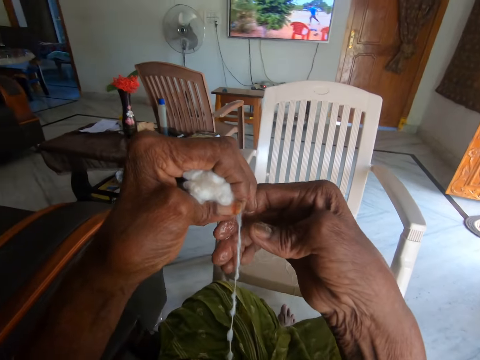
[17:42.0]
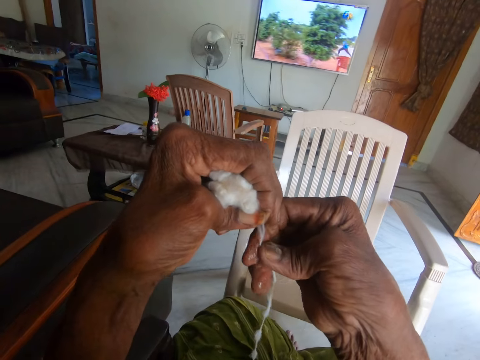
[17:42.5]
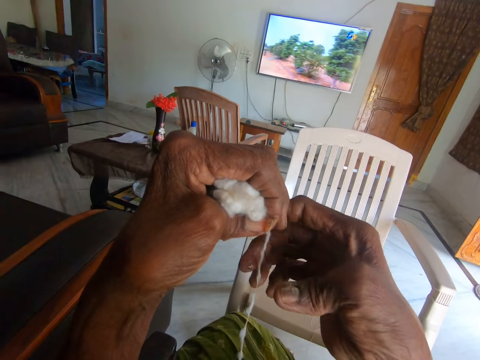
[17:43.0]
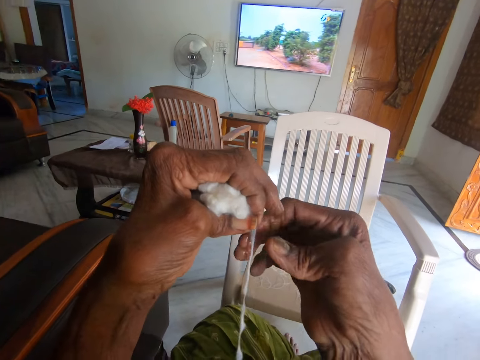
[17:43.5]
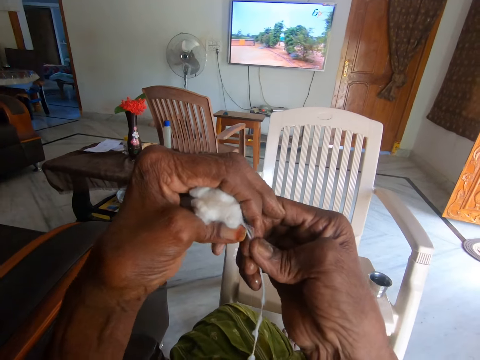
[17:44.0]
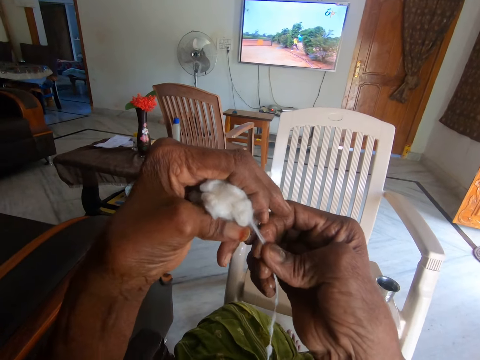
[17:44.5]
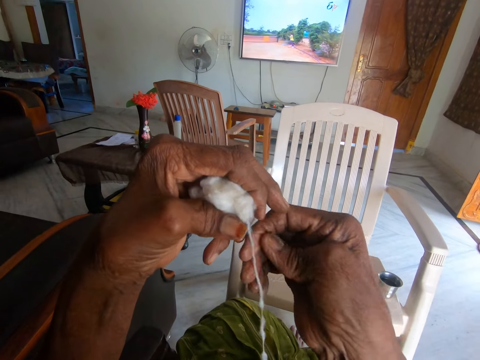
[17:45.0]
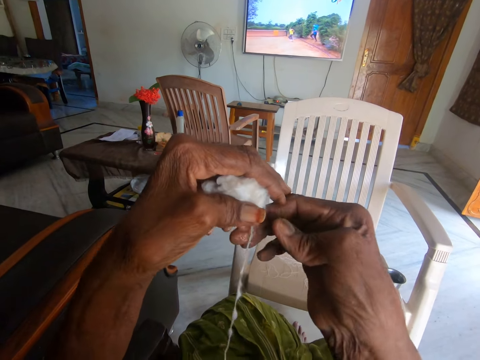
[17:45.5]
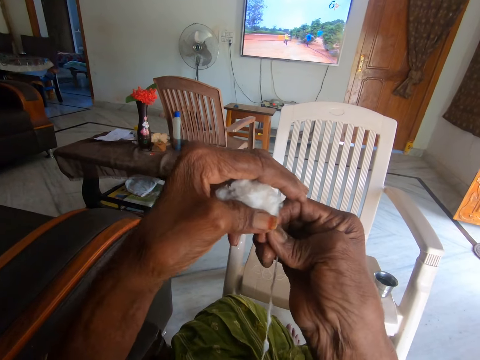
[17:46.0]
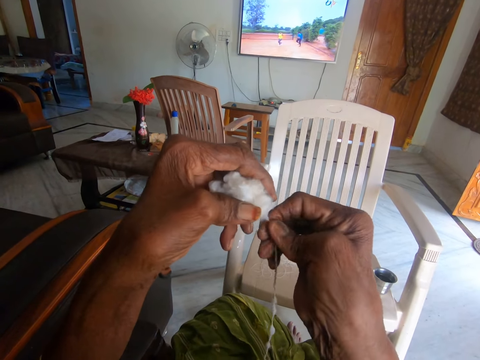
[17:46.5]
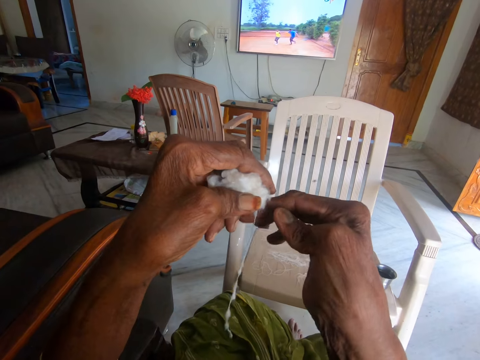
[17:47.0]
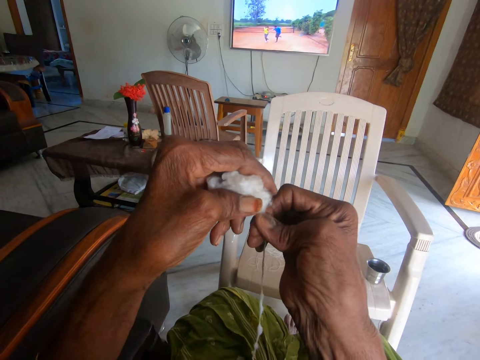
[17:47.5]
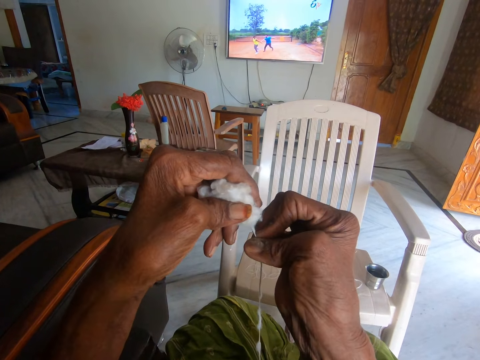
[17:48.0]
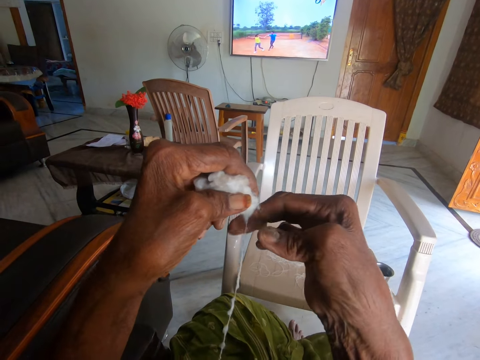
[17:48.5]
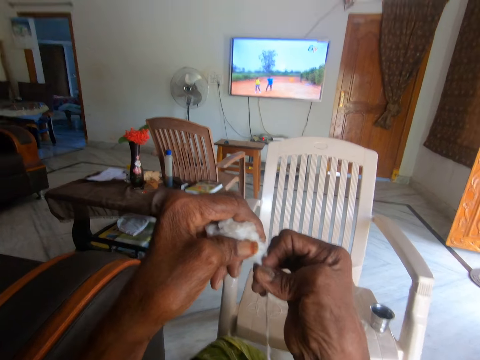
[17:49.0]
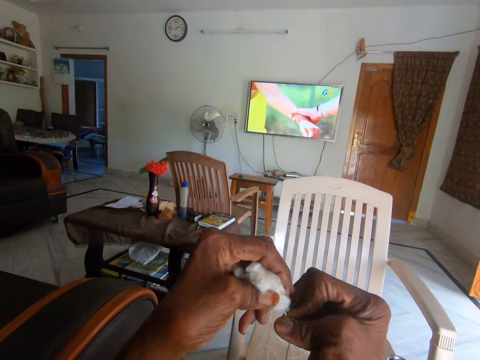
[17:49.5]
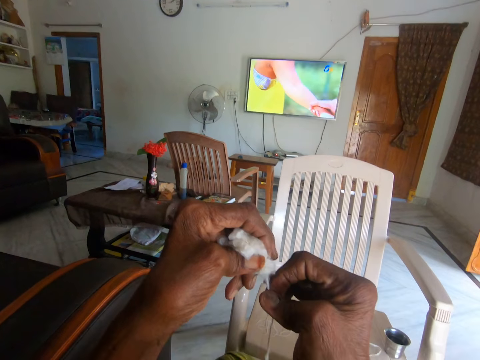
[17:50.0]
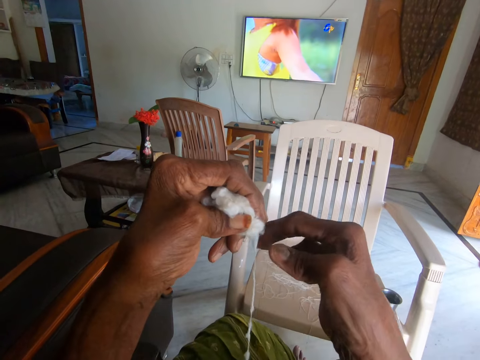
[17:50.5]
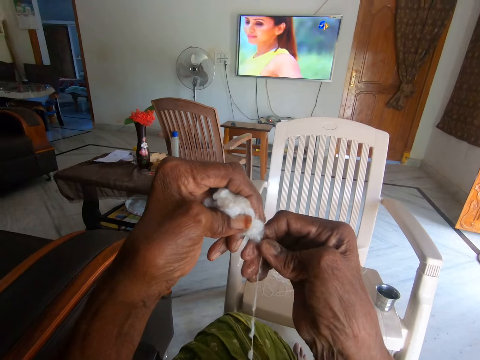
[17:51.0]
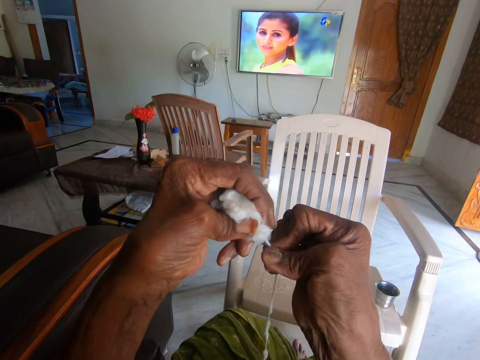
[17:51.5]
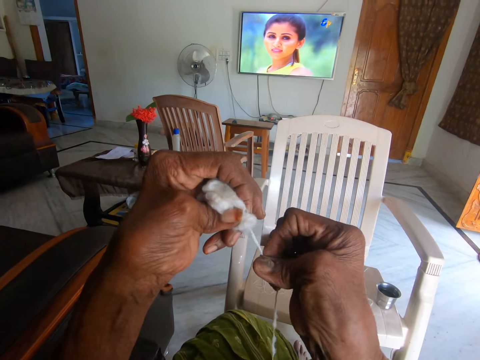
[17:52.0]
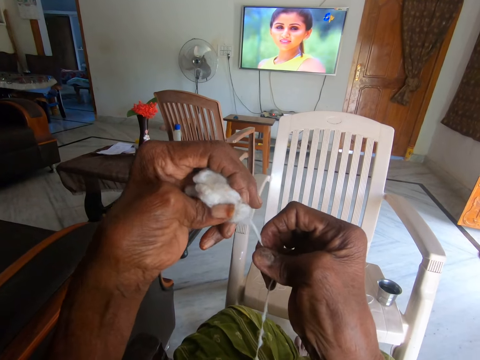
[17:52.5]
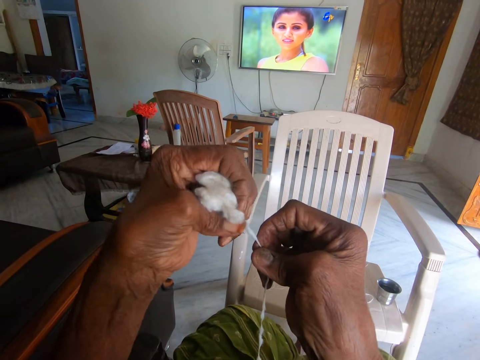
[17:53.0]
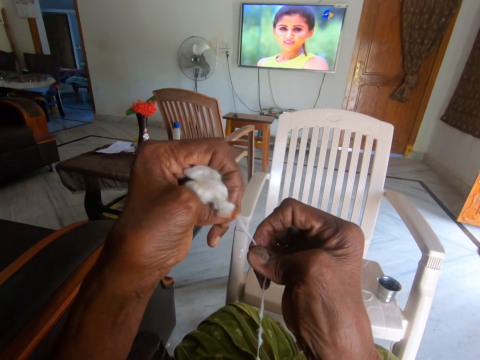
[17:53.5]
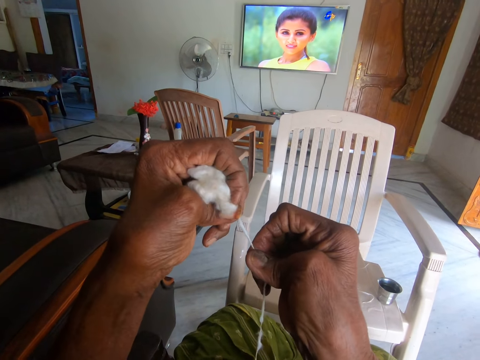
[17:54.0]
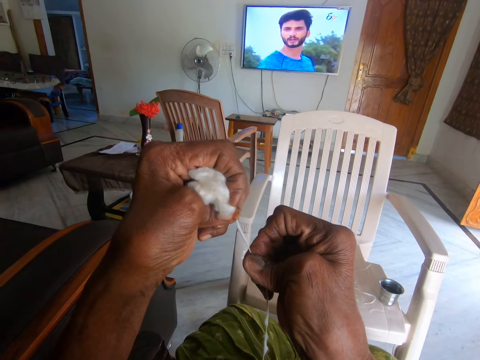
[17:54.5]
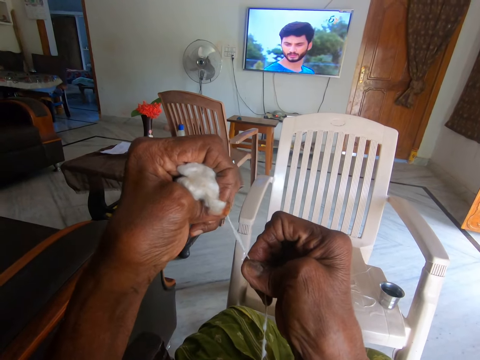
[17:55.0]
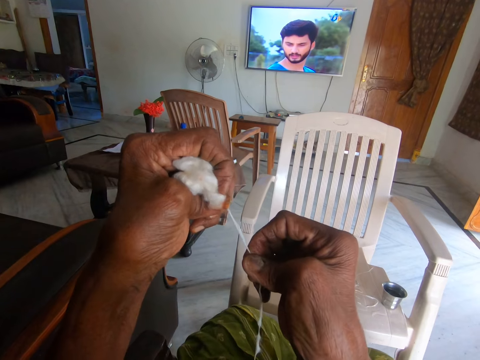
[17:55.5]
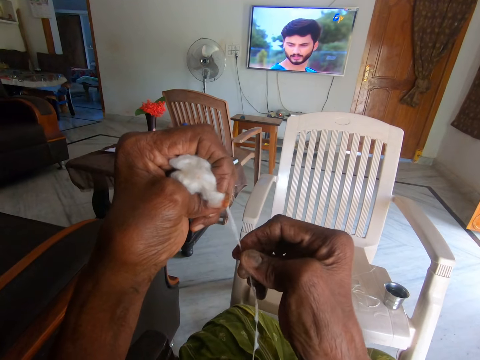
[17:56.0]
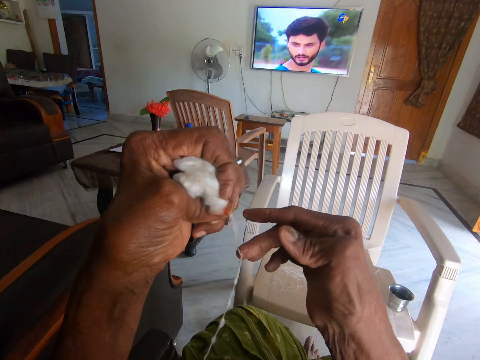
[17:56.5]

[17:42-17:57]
The camera wearer twists a cotton with her right hand. She rolls a thread from the cotton. She twists the cotton with her right hand repeatedly. She pulls the cotton with her right hand.

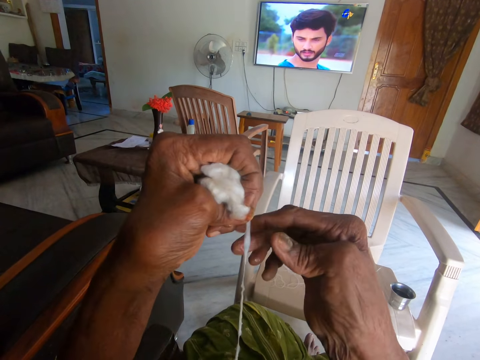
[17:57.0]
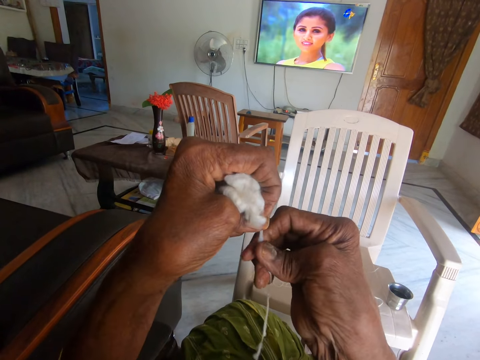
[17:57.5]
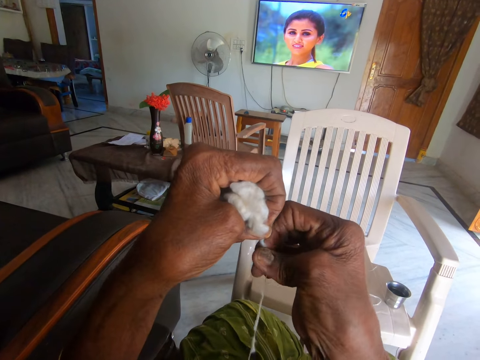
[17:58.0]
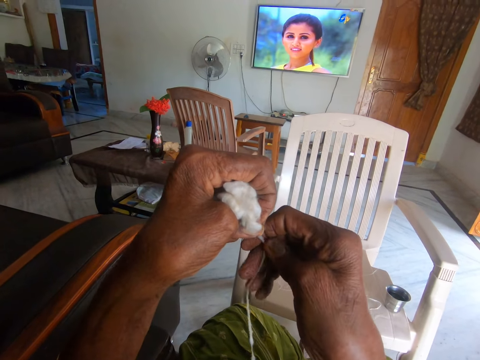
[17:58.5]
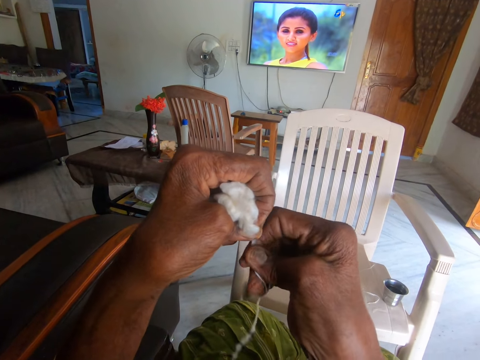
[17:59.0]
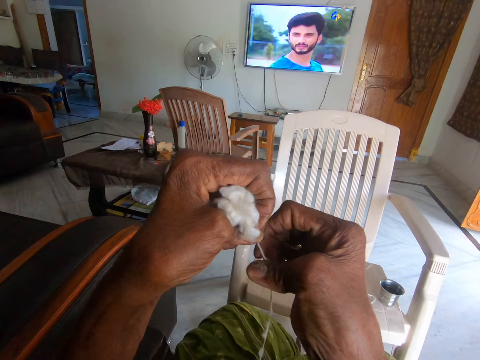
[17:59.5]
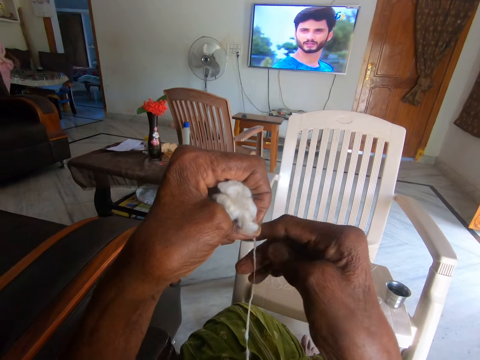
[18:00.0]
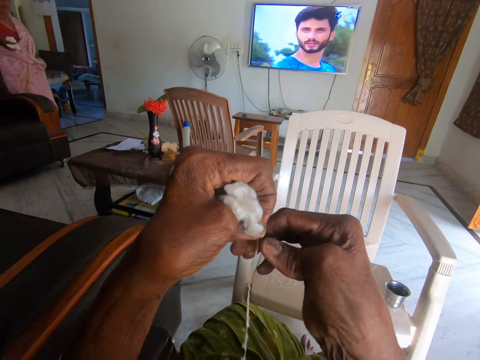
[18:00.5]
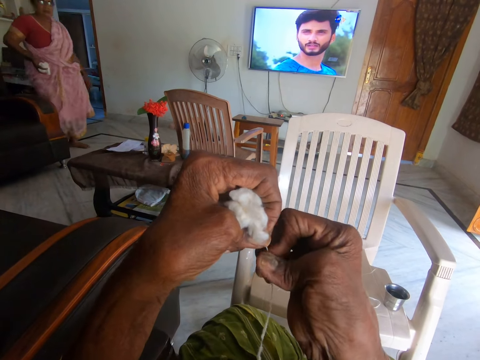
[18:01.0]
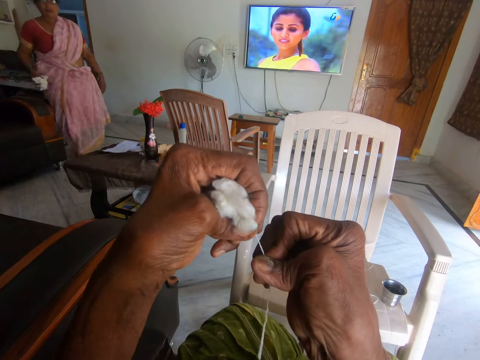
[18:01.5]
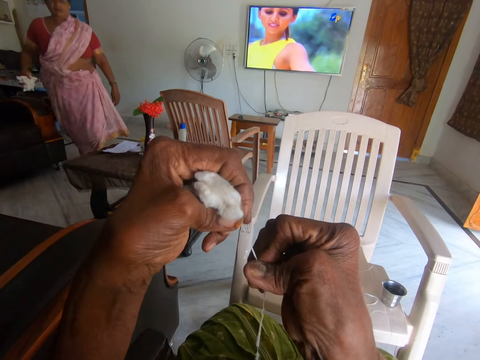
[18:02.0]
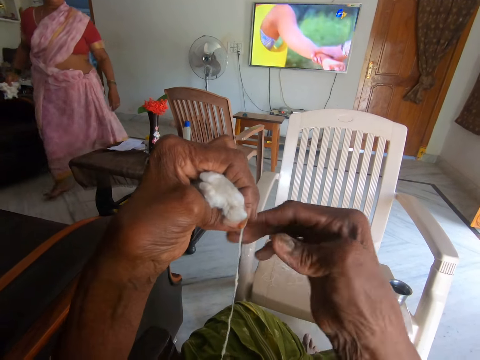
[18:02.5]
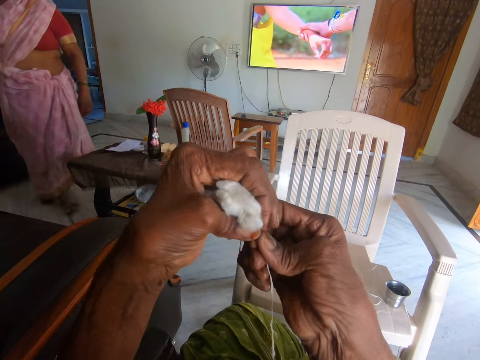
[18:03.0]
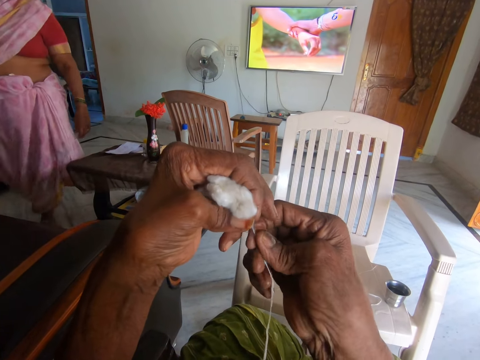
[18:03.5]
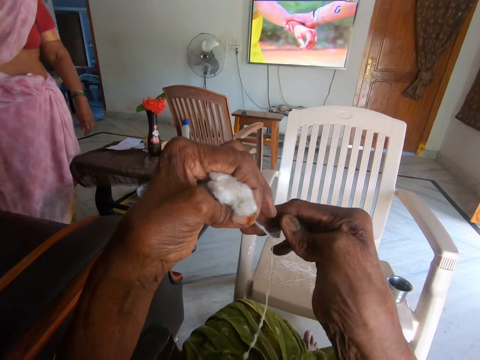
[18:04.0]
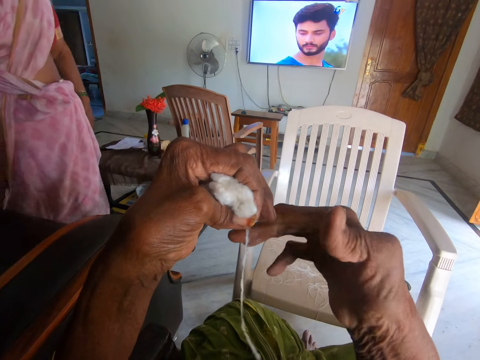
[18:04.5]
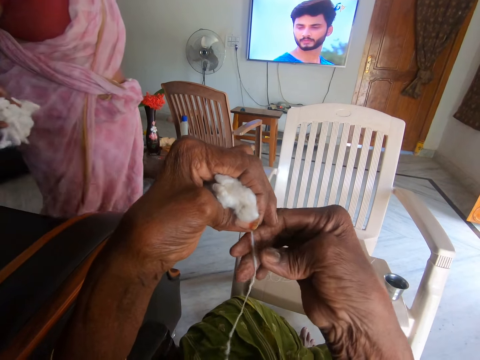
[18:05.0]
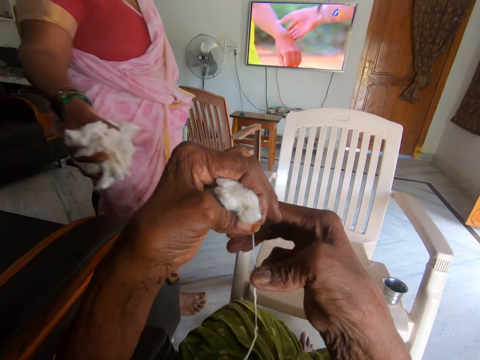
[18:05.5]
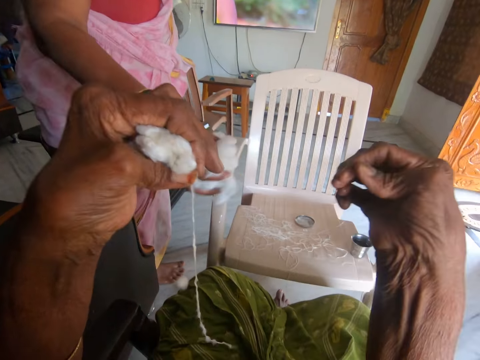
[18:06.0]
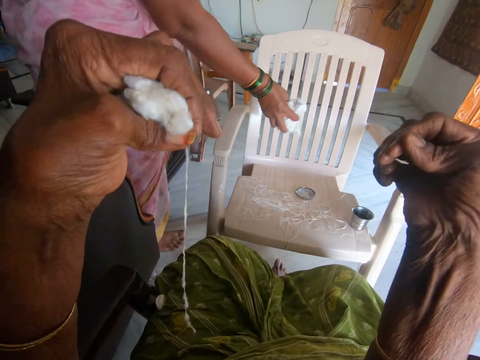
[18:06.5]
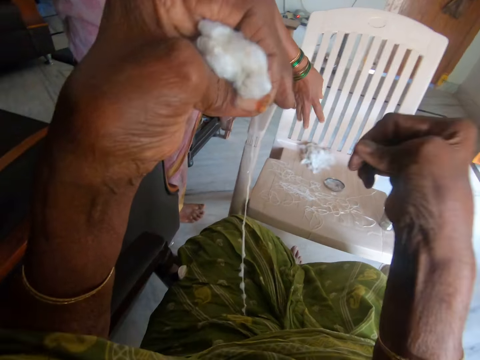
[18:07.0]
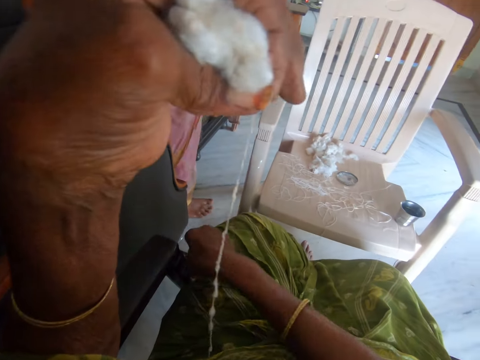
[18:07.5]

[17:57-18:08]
The camera wearer twists the cotton with her right hand. A woman walks towards the camera wearer. The camera wearer twists the cotton with her right hand repeatedly. The woman drops some cotton on a plastic chair. The camera wearer picks another cotton from her lap with her right hand.
